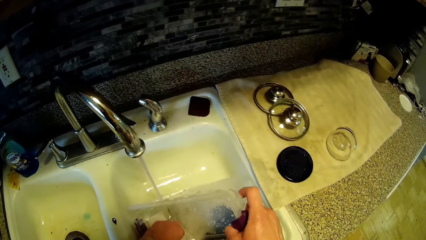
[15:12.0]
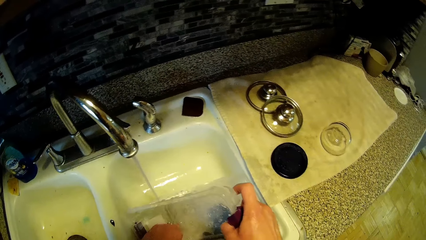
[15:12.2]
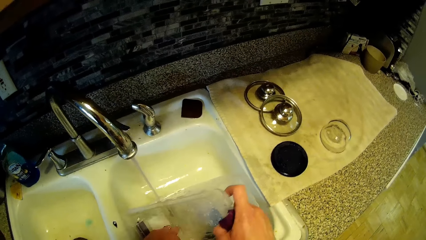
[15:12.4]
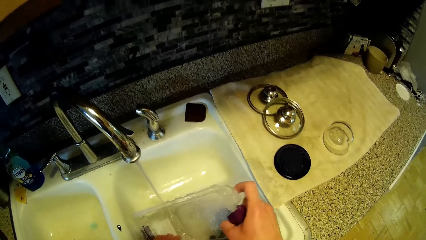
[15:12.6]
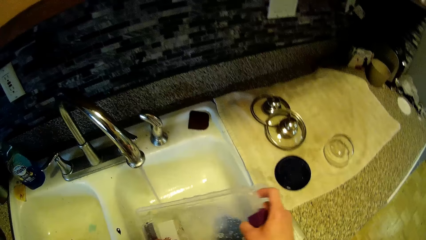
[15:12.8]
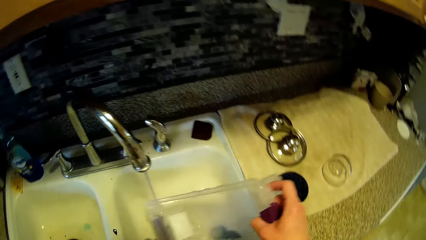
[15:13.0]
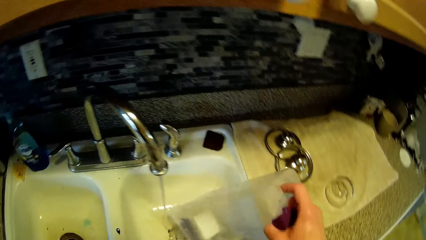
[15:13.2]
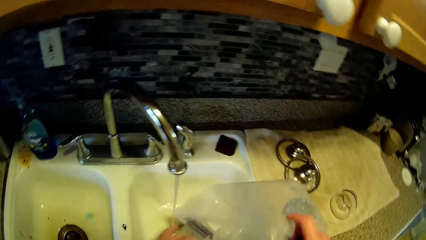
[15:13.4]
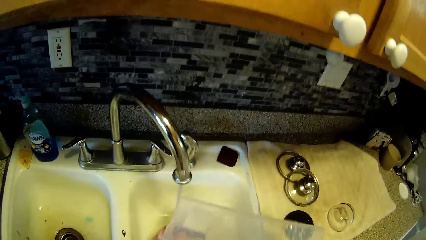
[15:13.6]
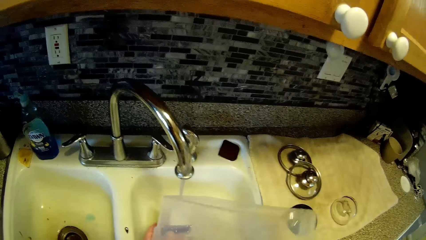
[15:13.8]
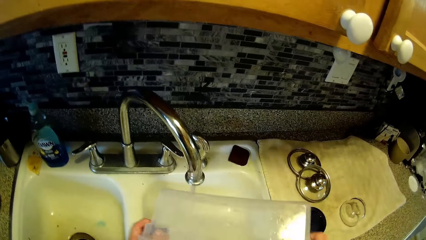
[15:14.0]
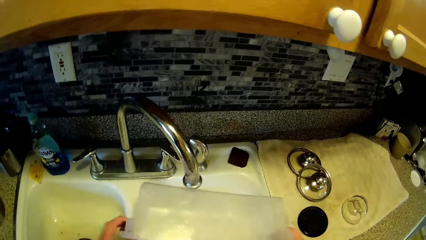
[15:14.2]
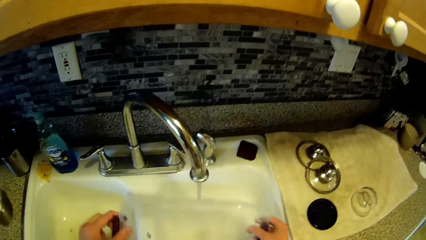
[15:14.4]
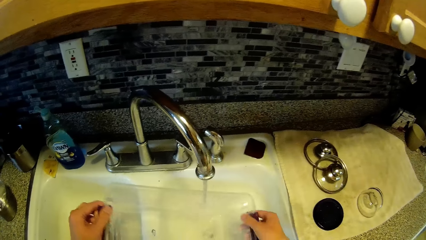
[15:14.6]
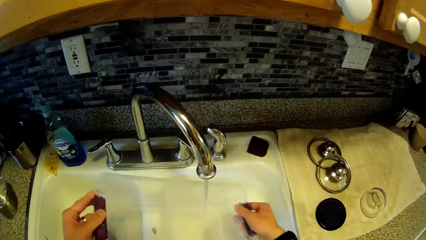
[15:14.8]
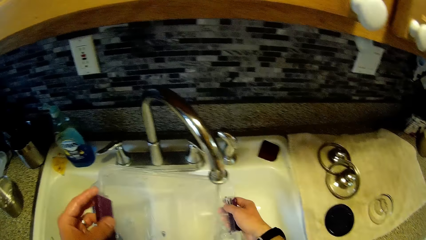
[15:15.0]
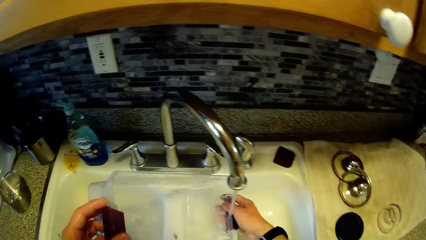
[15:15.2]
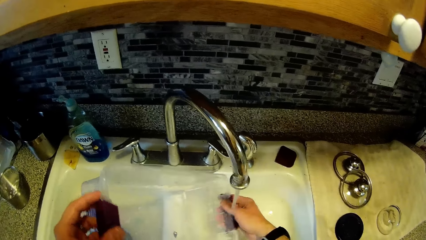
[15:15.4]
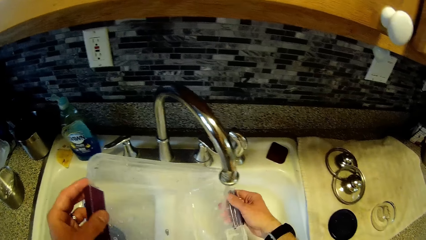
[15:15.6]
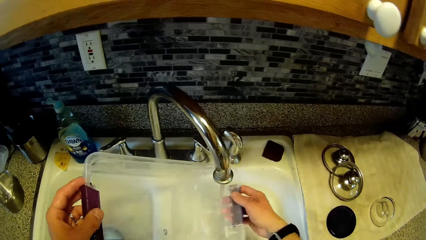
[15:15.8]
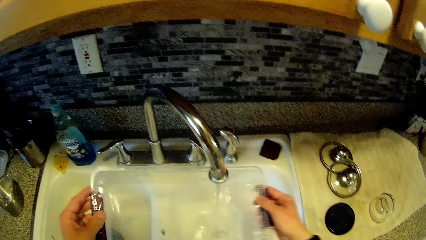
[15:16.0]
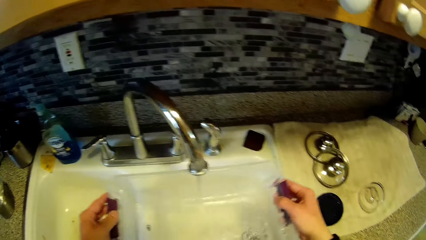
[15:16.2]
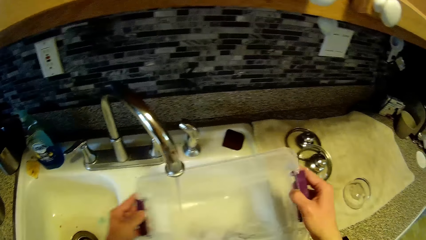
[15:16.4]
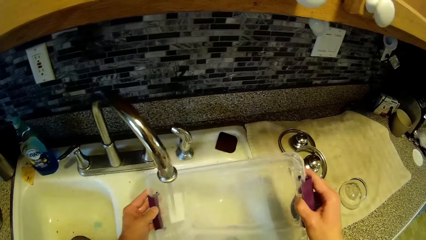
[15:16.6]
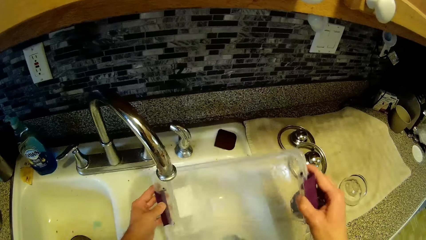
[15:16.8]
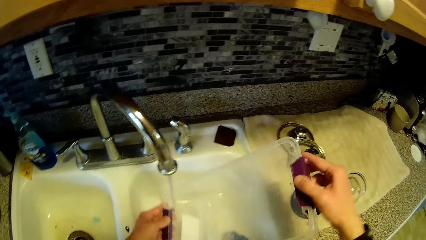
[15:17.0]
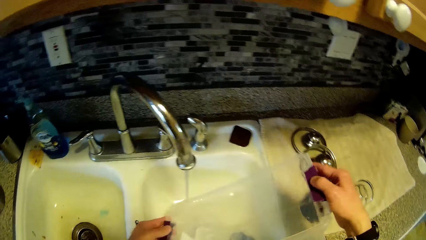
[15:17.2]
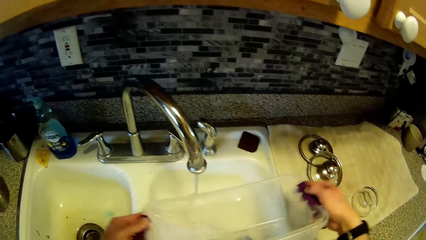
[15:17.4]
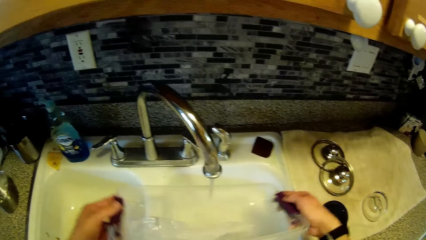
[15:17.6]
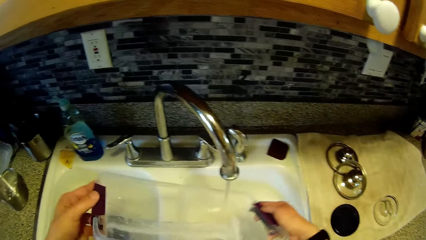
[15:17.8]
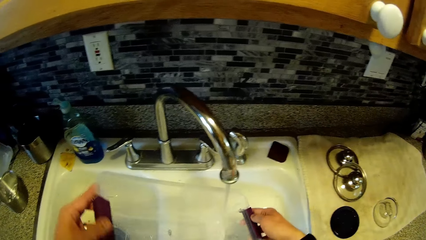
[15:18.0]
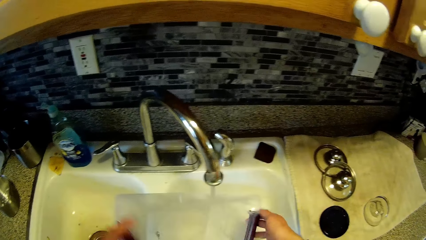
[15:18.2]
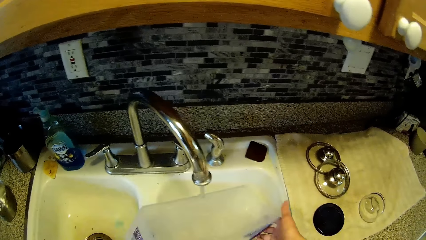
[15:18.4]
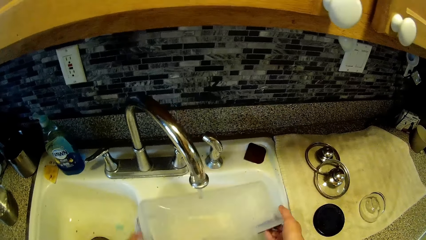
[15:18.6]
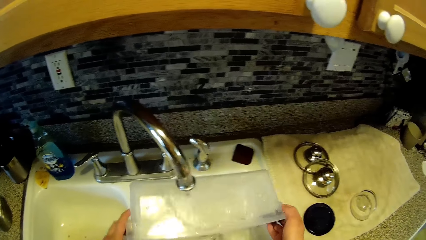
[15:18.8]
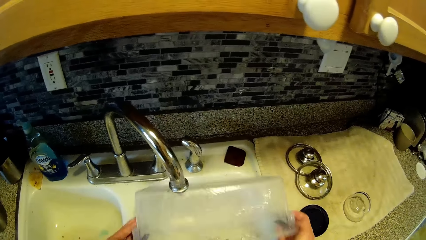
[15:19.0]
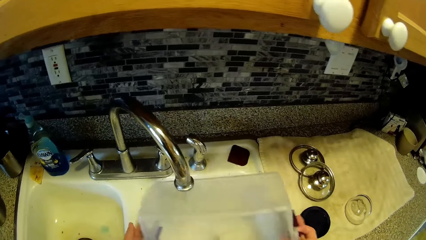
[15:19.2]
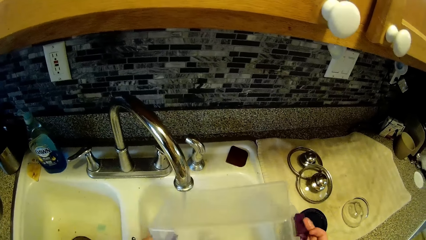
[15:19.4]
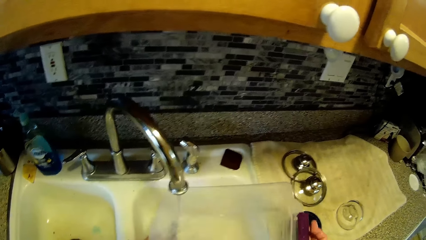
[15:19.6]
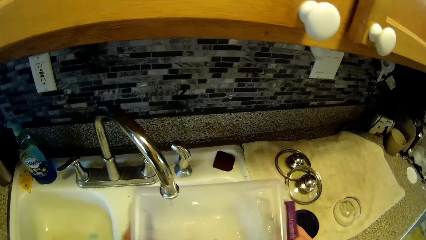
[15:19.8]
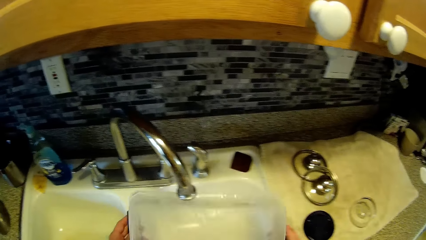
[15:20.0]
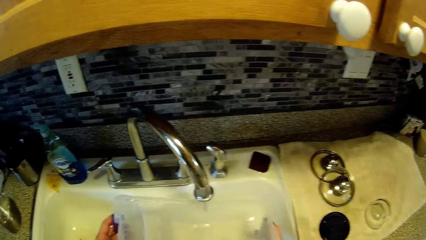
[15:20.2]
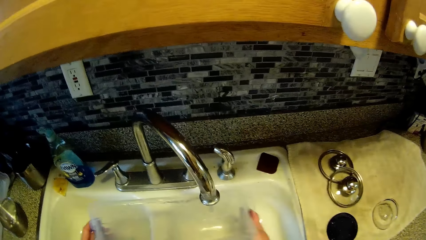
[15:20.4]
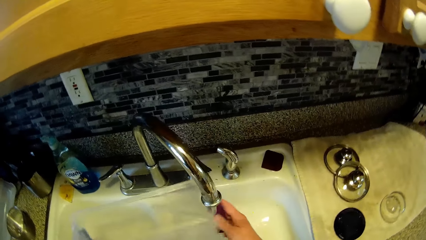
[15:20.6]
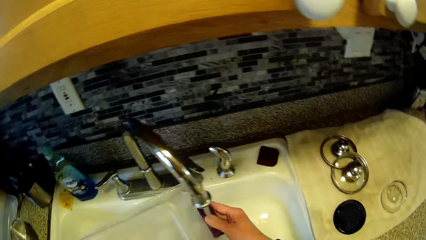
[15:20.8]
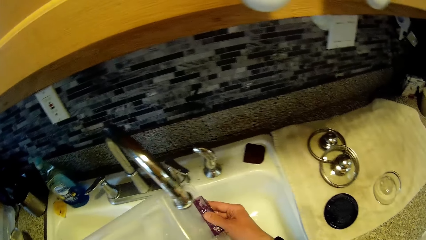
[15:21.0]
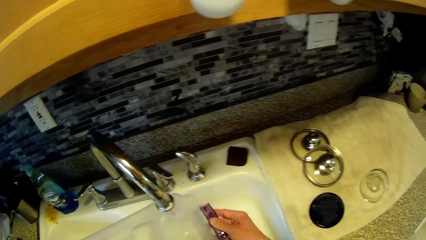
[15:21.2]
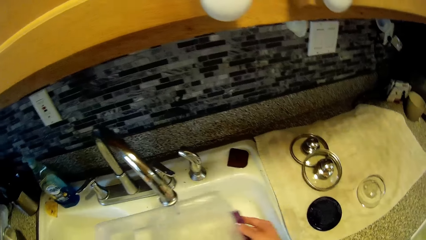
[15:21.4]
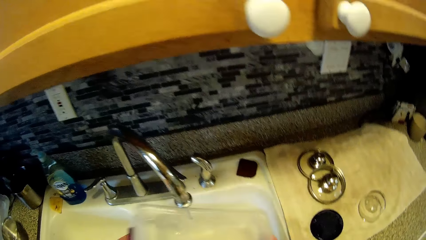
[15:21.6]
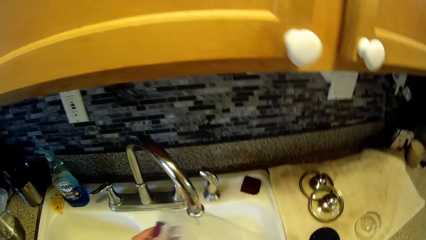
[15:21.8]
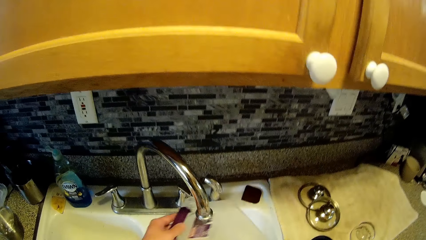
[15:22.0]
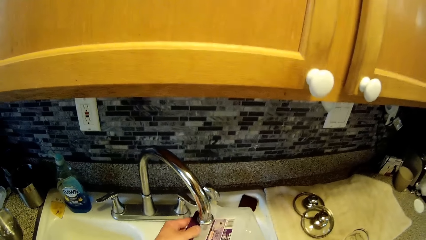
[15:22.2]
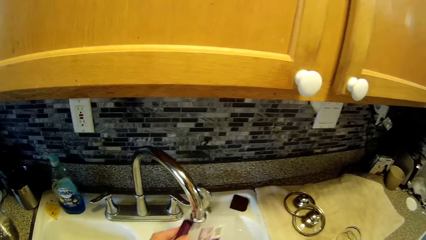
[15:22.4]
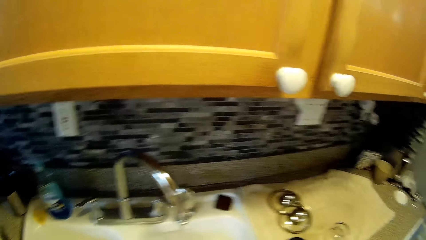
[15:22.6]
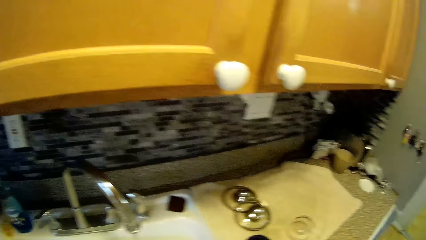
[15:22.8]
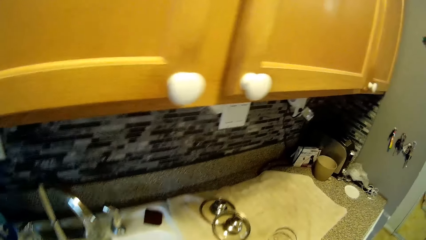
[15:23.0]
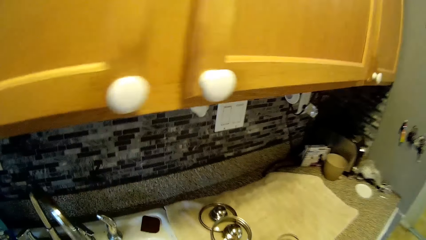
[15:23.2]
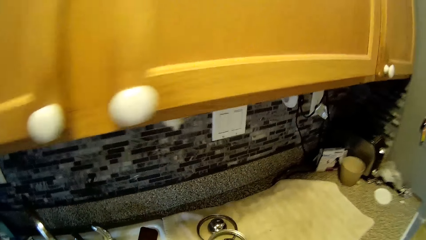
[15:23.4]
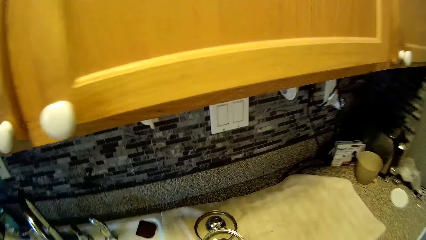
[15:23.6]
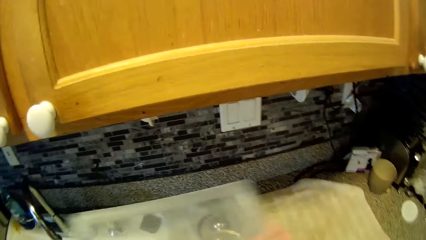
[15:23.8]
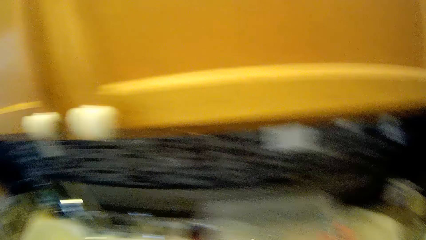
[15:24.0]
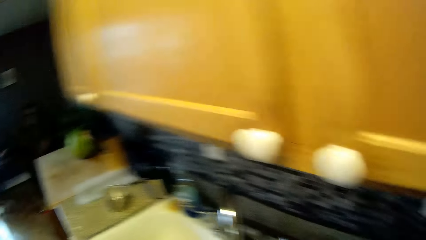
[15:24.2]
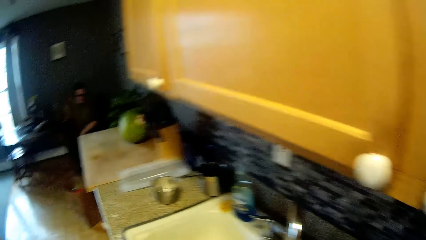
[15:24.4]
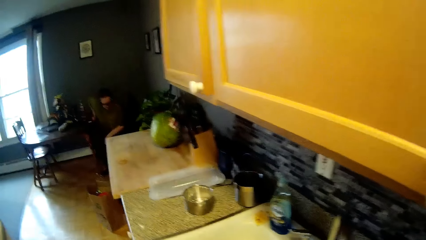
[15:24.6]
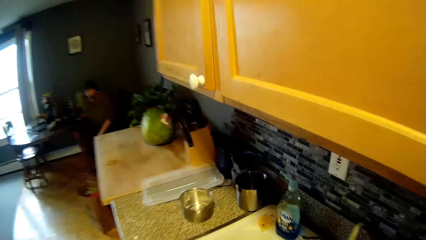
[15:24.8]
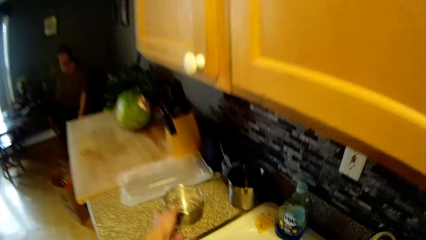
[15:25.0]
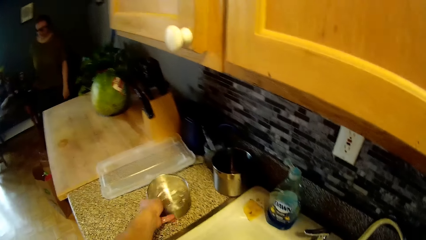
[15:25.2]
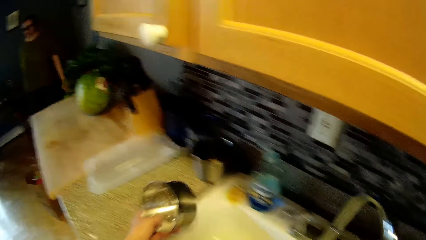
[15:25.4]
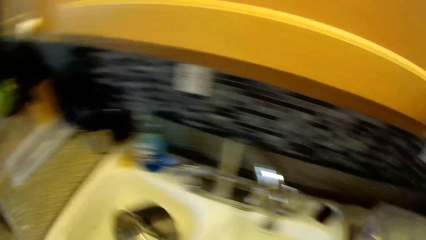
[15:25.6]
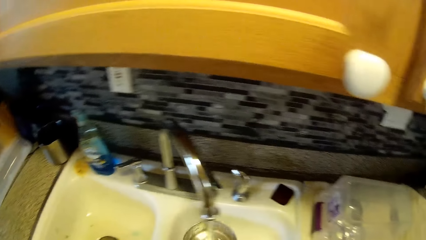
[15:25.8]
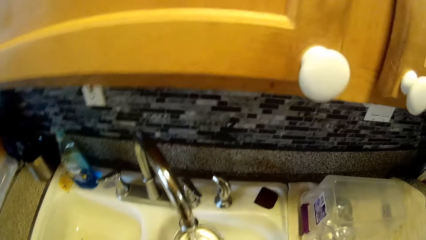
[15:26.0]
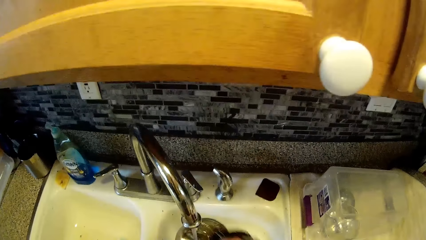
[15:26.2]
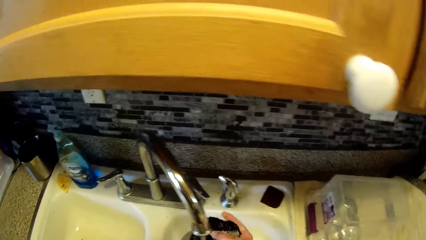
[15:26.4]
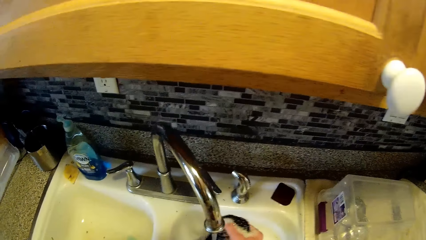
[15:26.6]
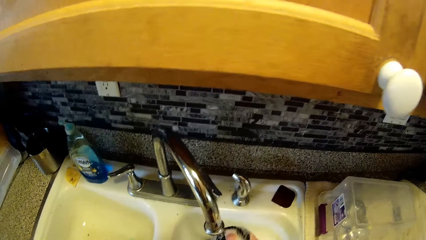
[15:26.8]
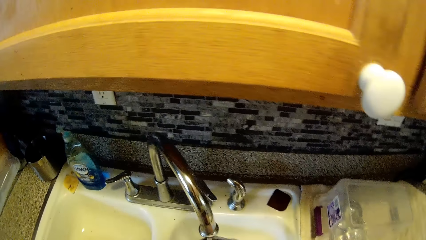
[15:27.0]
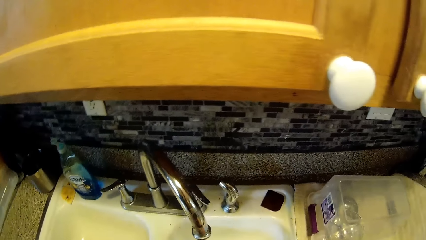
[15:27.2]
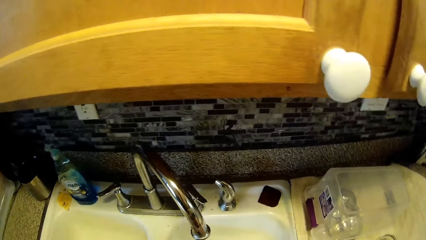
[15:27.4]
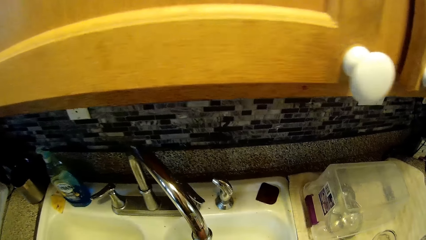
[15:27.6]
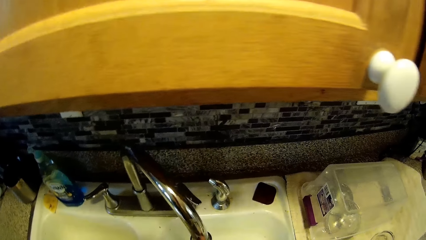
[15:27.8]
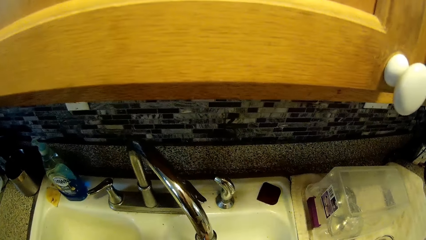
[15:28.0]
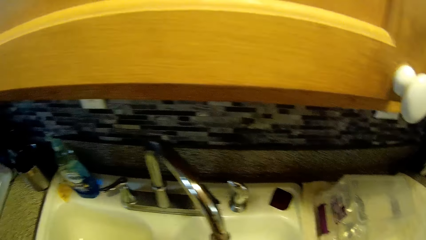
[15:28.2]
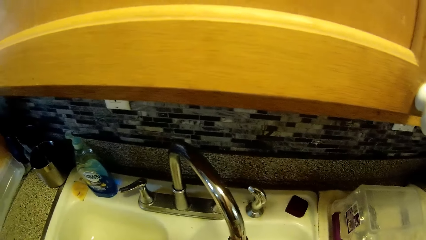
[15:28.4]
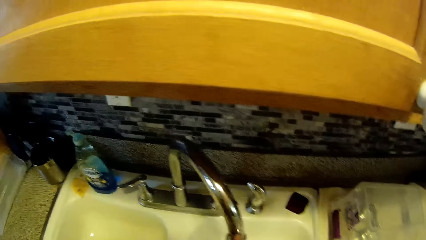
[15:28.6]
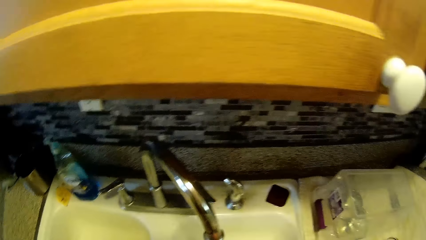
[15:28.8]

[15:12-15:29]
The camera wearer drops the plastic container on the kitchen slab. He stands up from the chair. He picks up the plate from the kitchen slab with his left hand. He washes the plate in the sink.
